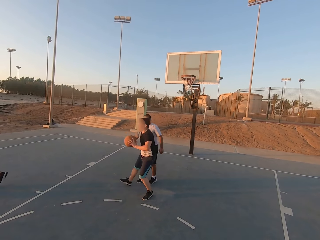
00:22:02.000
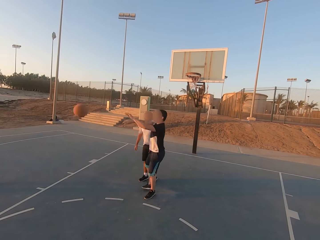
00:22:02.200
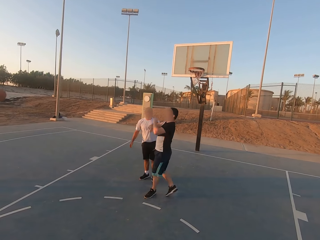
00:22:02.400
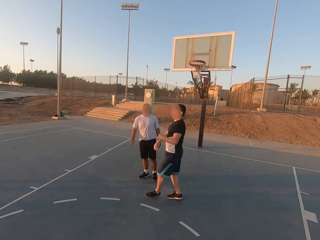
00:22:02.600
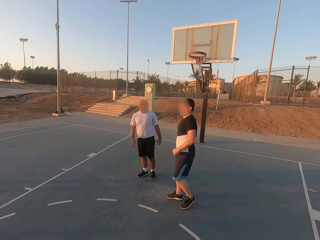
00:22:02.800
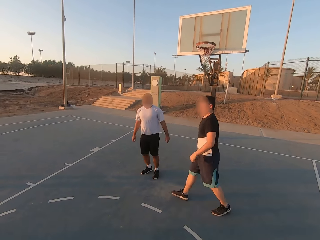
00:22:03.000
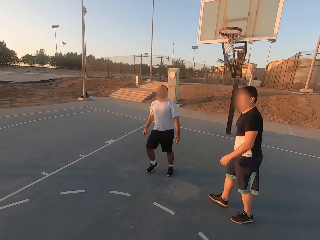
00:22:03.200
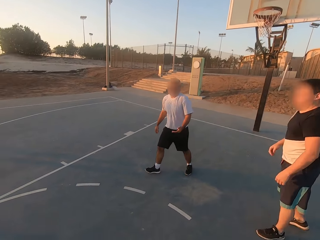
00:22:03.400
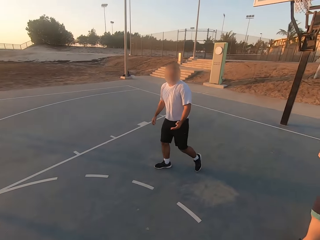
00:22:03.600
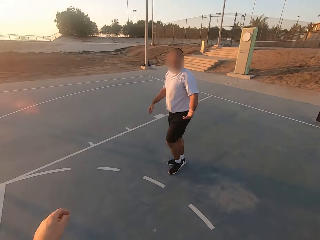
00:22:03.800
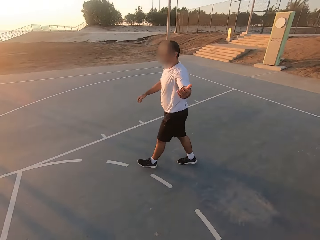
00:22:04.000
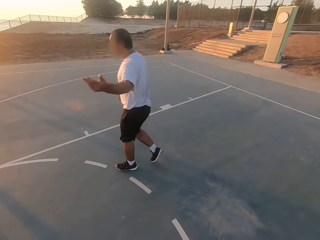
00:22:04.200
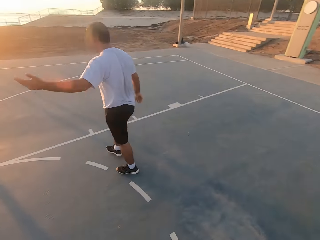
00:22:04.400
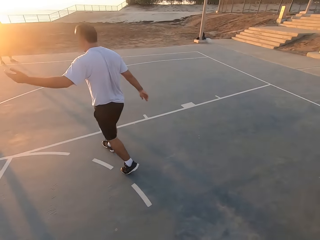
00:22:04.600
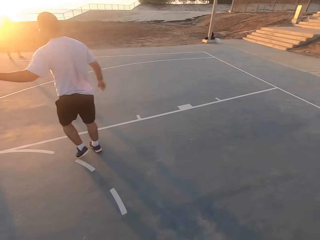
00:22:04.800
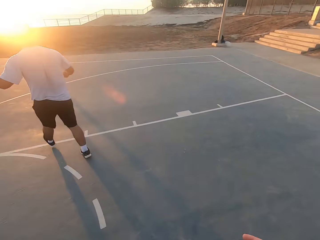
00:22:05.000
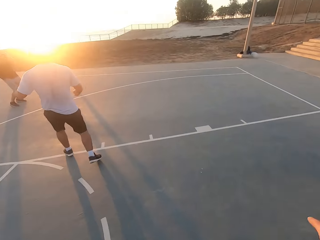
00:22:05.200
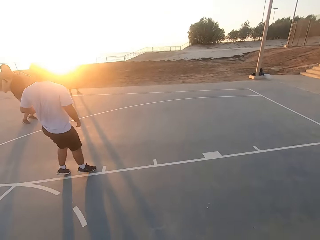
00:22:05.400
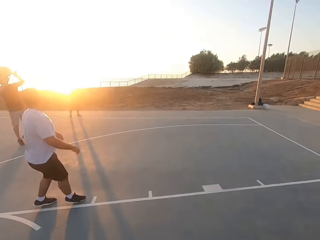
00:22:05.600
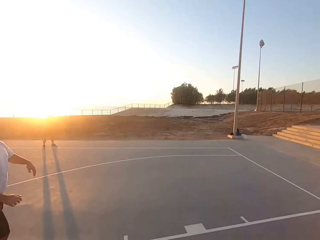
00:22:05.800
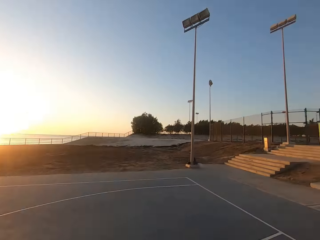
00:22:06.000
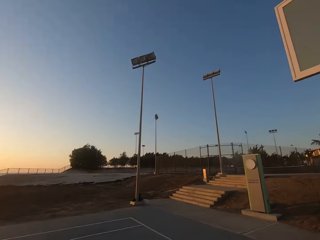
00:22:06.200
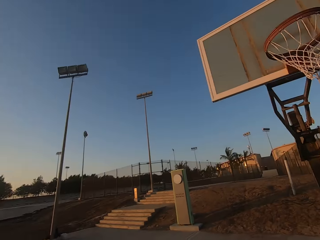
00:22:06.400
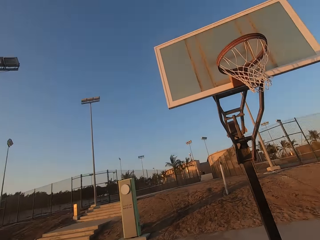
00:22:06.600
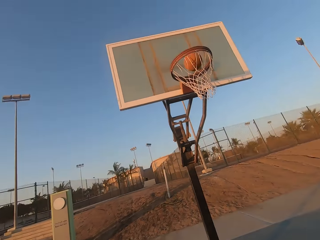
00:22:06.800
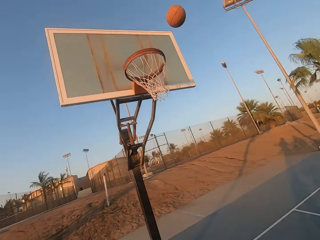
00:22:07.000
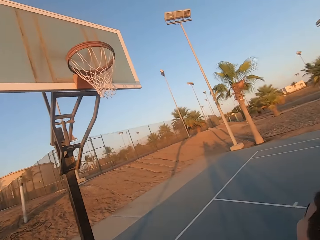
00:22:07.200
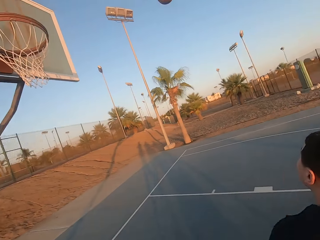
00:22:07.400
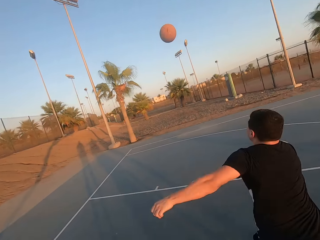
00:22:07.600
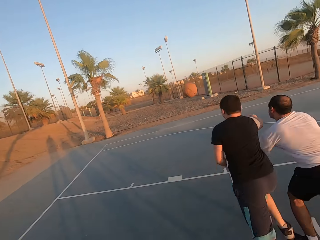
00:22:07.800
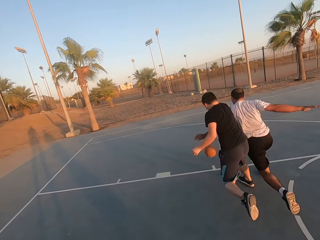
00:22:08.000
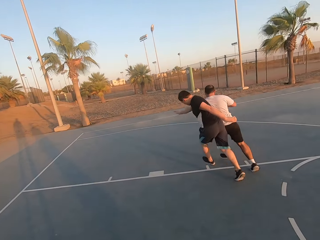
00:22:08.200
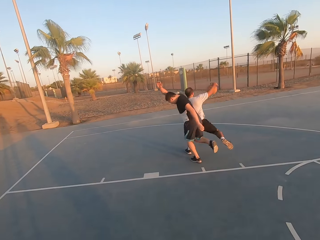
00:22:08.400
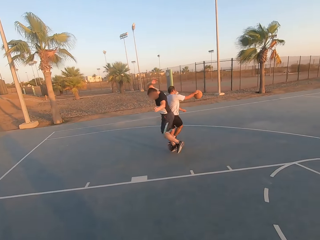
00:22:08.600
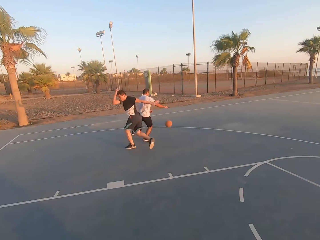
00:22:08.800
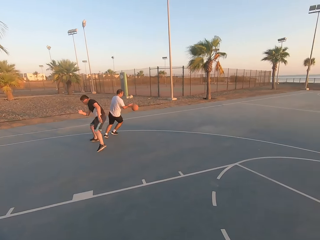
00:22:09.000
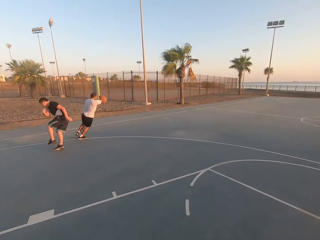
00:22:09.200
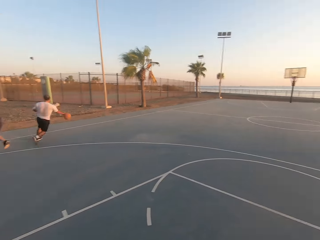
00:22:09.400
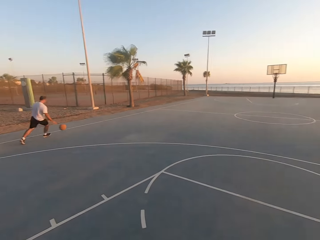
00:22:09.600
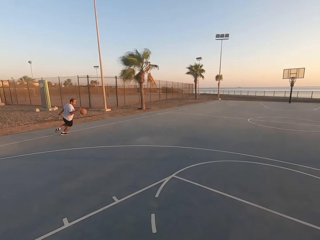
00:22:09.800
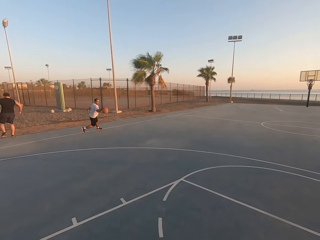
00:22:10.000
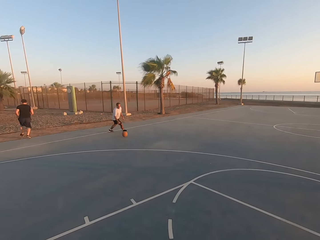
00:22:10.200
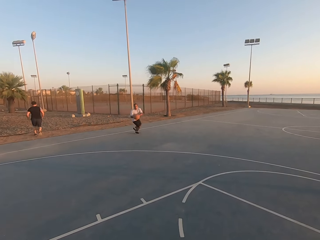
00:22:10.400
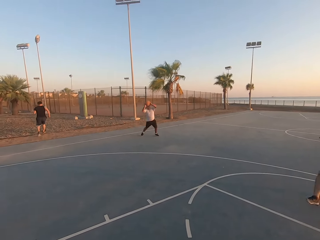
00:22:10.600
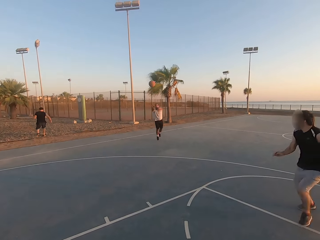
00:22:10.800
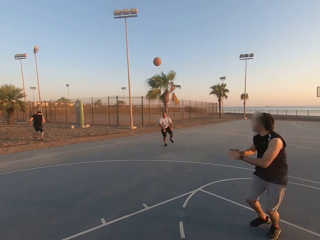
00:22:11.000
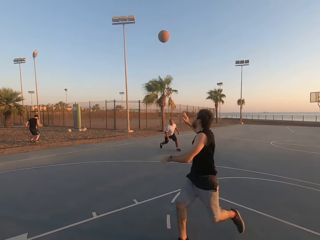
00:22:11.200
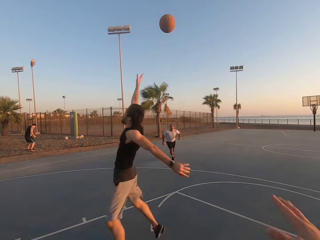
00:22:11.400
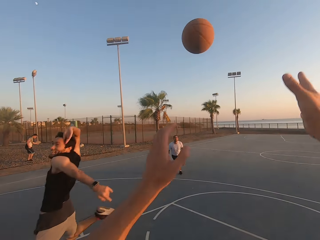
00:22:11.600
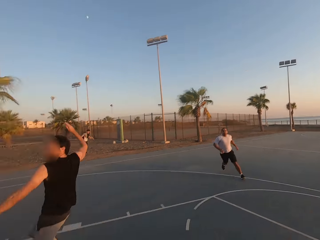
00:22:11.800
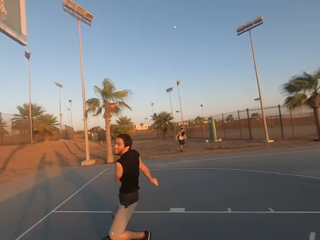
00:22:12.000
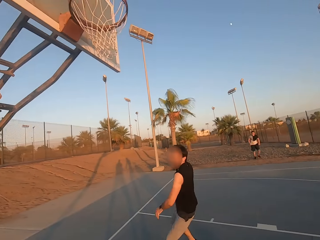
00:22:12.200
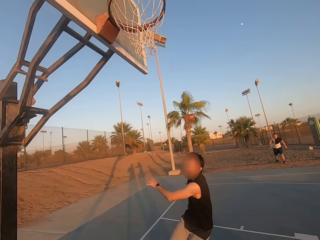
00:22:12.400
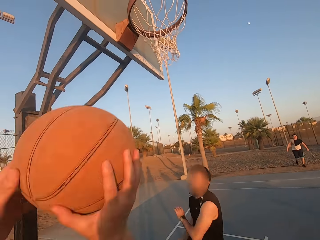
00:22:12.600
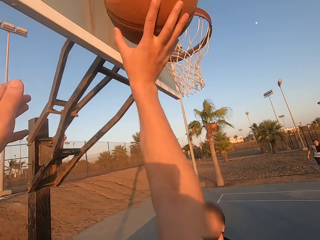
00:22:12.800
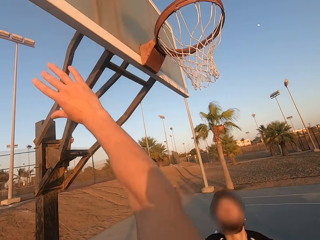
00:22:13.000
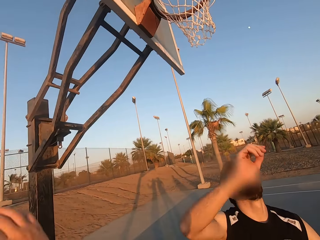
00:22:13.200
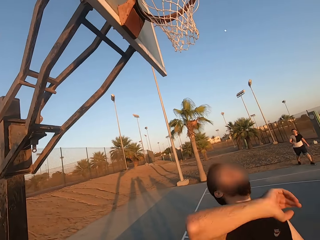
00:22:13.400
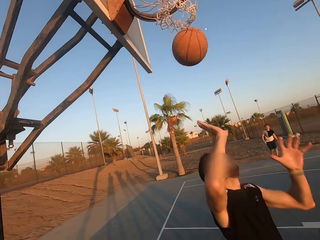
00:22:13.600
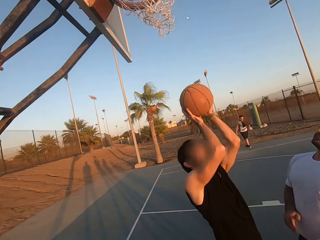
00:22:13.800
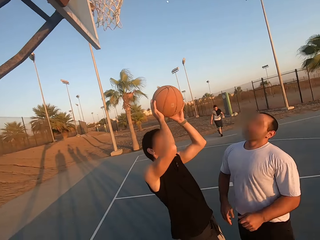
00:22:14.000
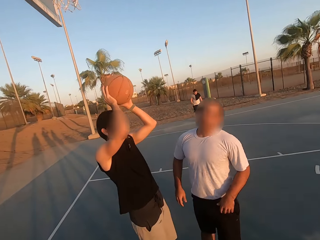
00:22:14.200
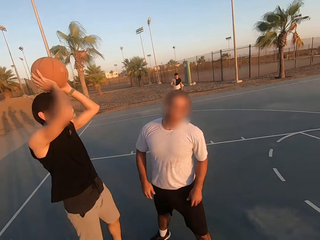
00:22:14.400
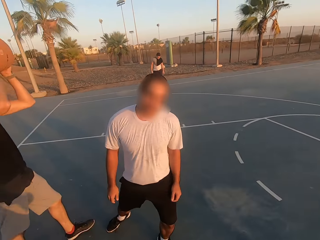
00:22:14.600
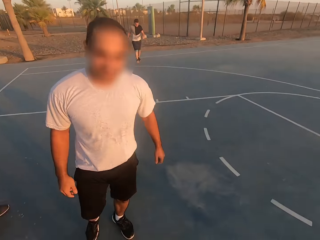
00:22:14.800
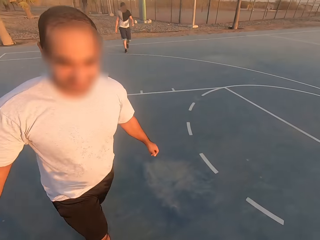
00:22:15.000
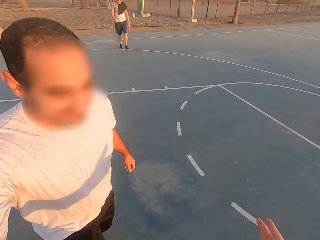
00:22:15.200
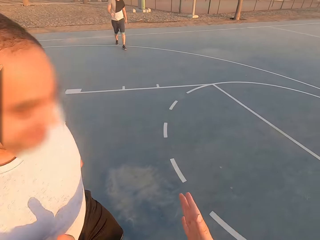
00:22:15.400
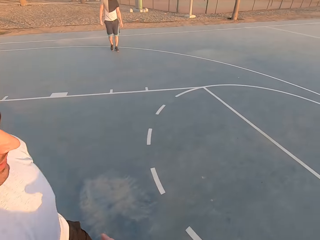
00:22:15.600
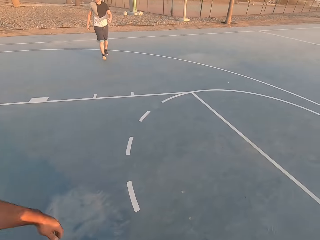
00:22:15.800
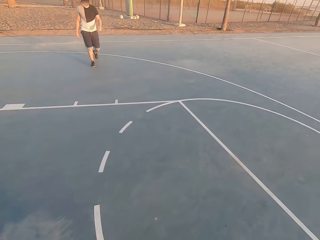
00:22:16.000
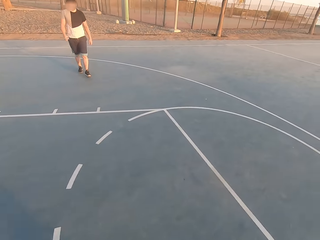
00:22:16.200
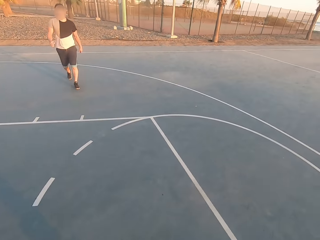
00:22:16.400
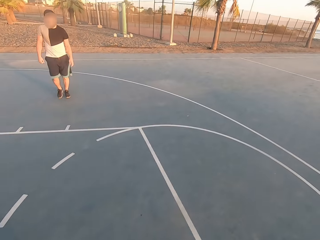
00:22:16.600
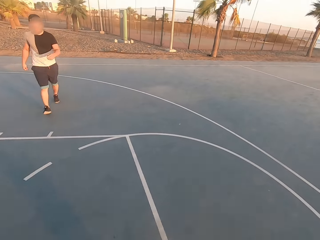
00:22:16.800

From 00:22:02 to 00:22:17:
A man throws the ball to another man. The other man throws the ball in the hoop. The first man runs for the ball. A third man runs for the ball. The third man picks up the ball and dribbles the ball. The third man throws the ball to the camera wearer. The camera wearer picks up the ball. They throw the ball in the hoop. They make a basket. The other man picks up the ball and holds the ball.

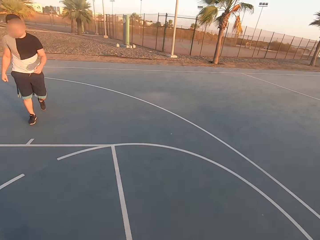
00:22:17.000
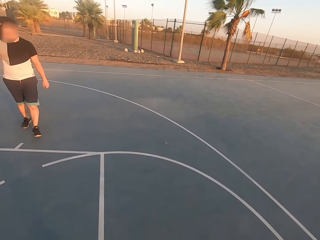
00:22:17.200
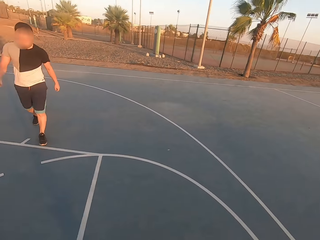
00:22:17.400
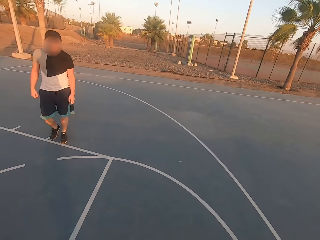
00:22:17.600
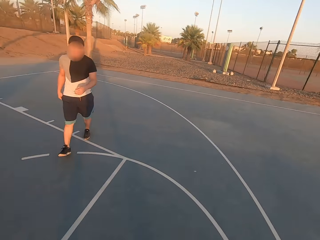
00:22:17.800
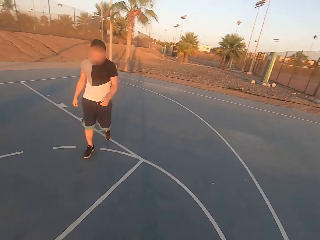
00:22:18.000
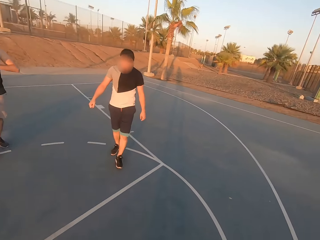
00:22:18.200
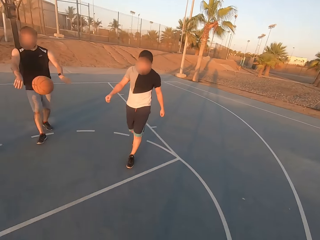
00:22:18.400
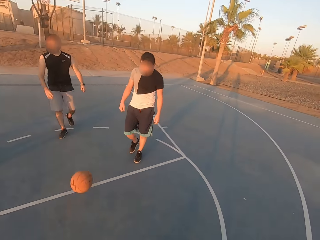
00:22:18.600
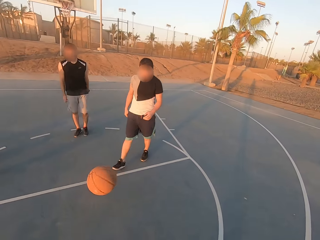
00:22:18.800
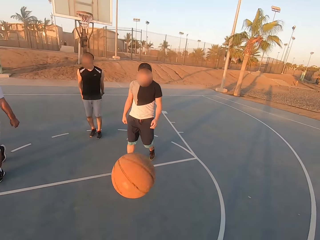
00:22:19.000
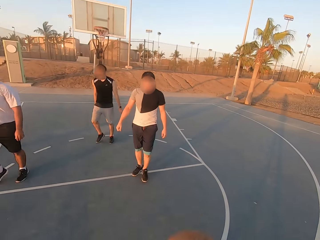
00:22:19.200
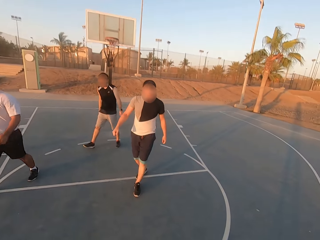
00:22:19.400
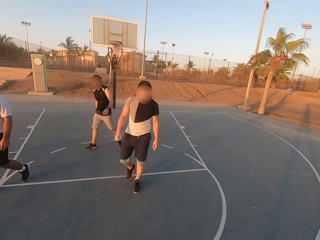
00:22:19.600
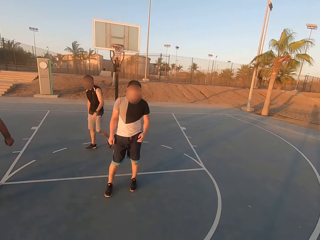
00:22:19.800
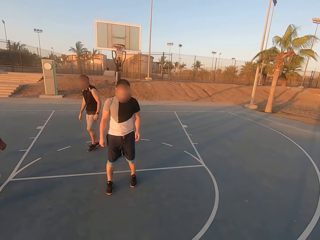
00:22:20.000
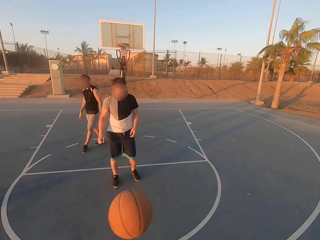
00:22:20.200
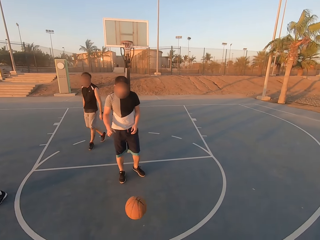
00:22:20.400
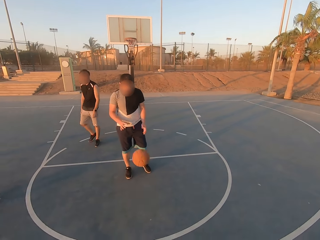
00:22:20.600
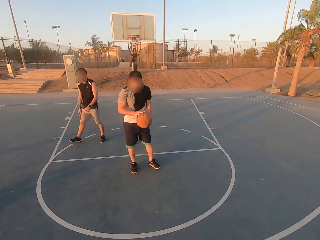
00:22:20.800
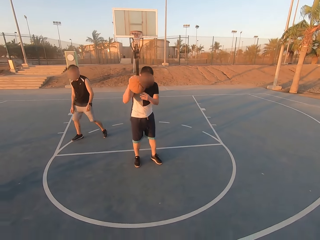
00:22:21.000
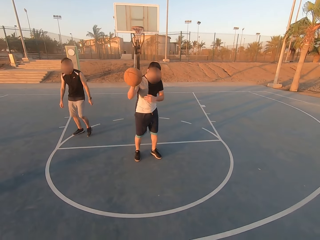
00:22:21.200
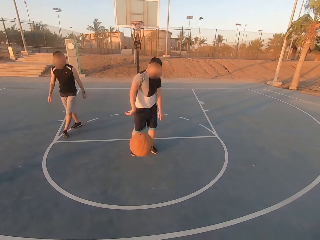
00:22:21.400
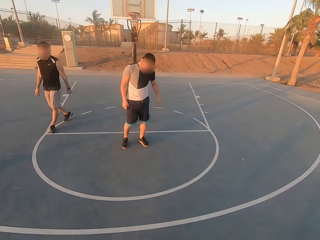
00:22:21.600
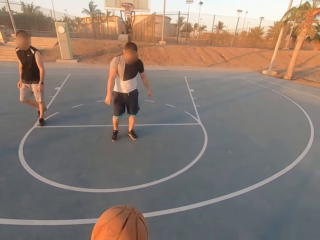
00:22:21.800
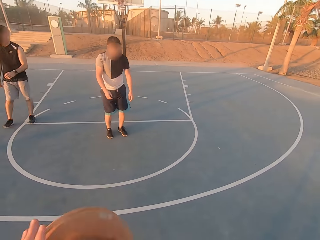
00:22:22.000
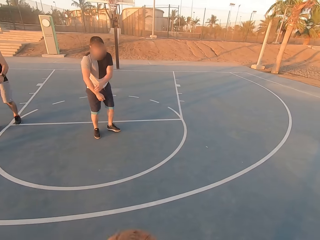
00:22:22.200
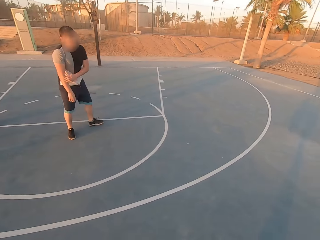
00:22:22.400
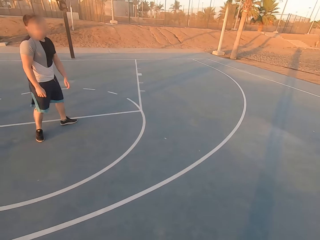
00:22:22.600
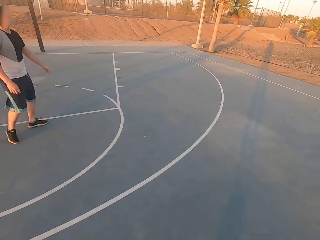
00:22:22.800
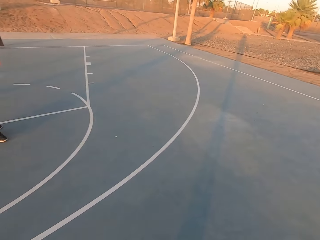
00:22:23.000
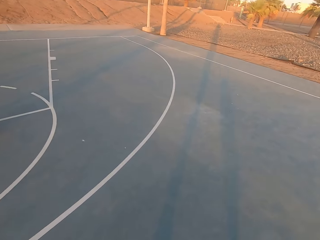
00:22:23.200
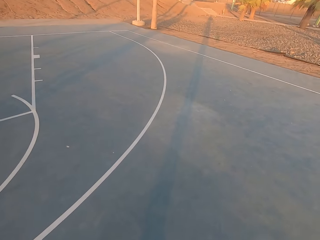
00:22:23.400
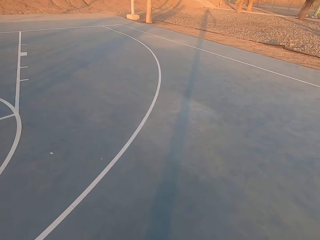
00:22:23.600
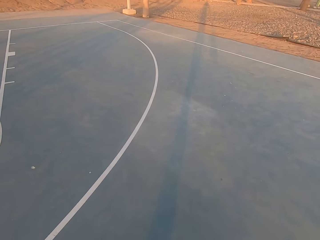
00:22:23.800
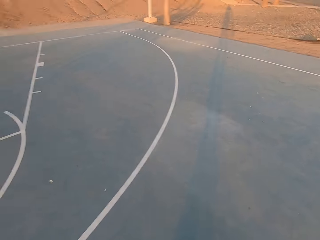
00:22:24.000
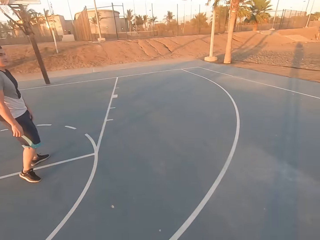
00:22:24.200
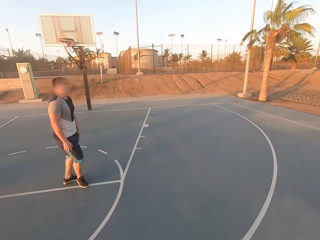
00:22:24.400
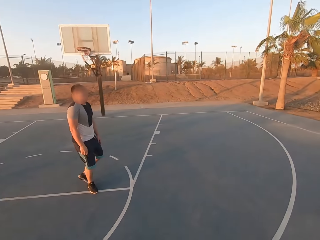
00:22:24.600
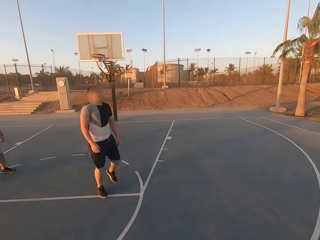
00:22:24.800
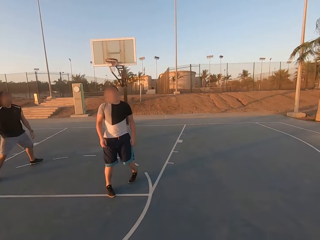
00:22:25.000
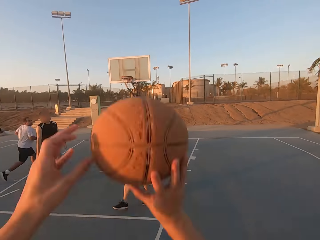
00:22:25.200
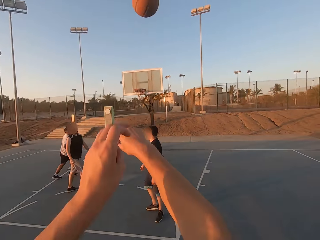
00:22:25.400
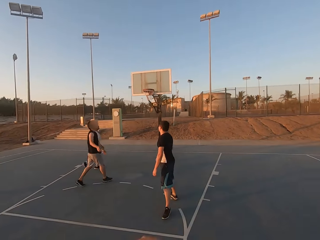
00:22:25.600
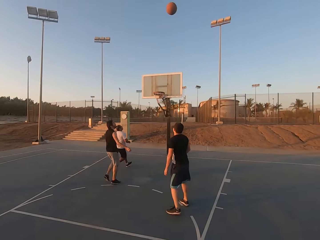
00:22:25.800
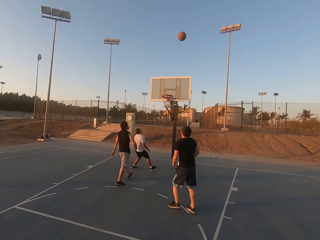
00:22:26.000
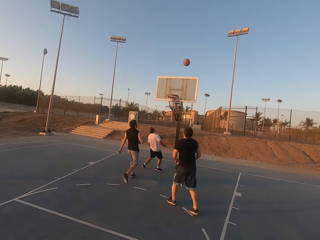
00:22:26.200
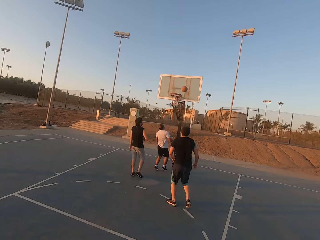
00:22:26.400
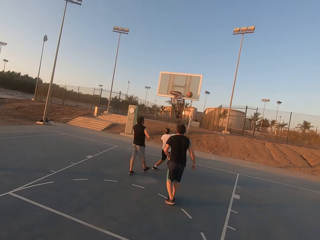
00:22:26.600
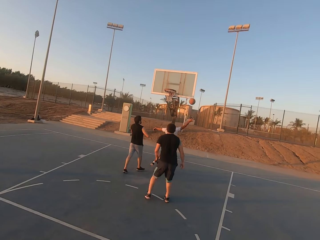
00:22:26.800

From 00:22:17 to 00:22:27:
A man throws the ball to the camera wearer. The camera wearer throws the ball to another man. The other man picks up the ball and throws the ball to the camera wearer. The camera wearer dribbles the ball. They throw the ball in the hoop.
